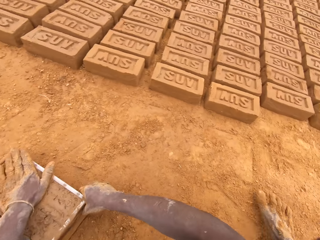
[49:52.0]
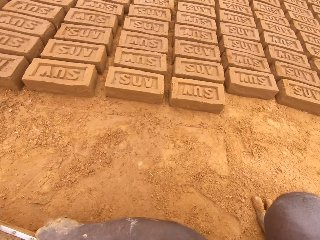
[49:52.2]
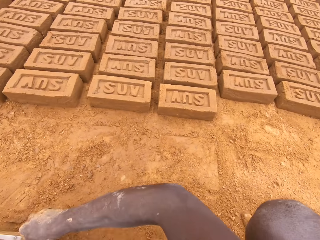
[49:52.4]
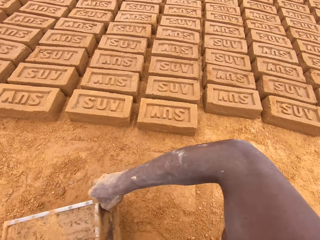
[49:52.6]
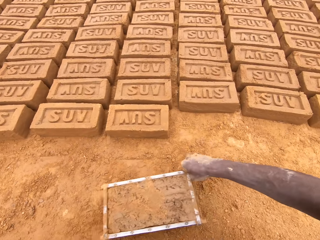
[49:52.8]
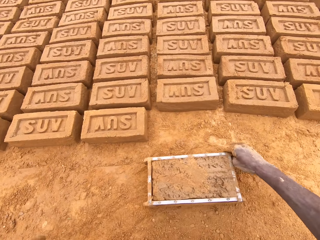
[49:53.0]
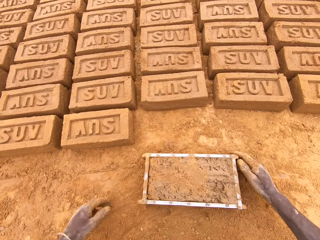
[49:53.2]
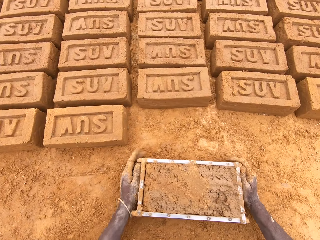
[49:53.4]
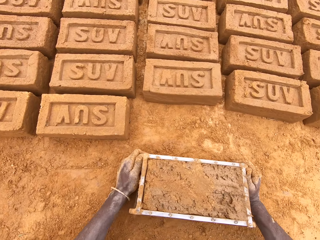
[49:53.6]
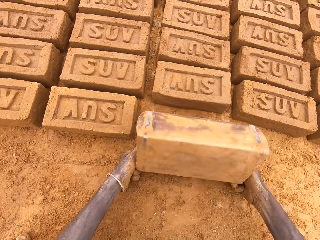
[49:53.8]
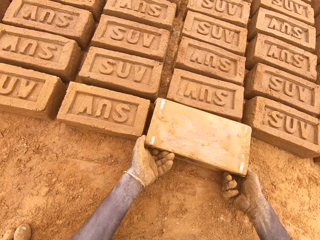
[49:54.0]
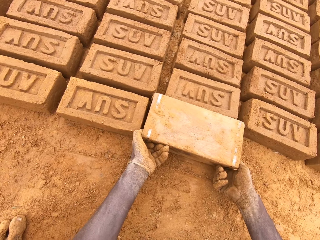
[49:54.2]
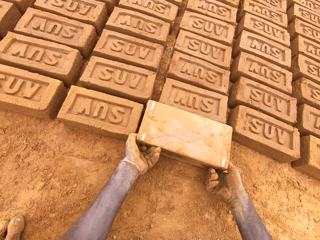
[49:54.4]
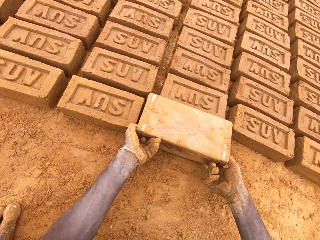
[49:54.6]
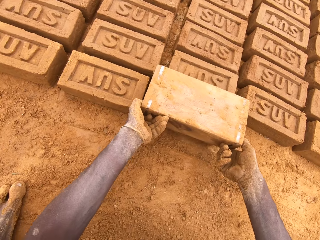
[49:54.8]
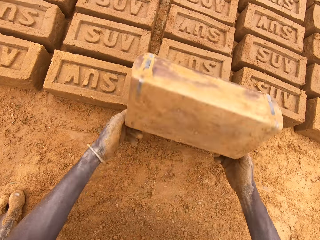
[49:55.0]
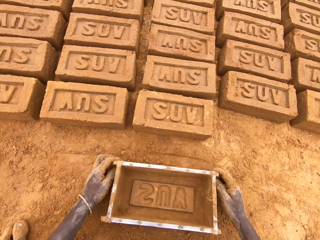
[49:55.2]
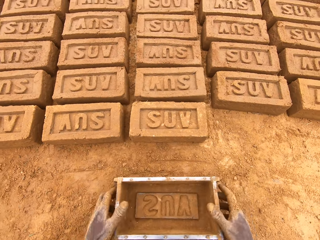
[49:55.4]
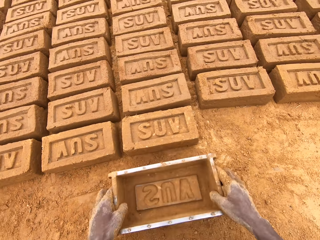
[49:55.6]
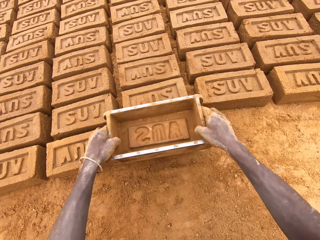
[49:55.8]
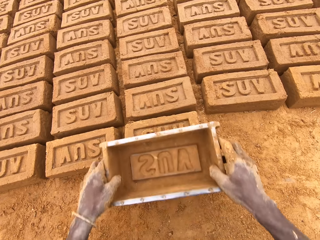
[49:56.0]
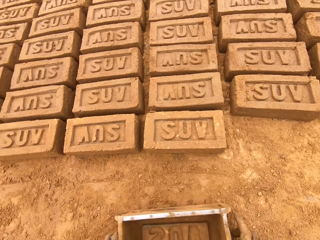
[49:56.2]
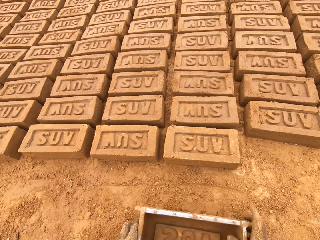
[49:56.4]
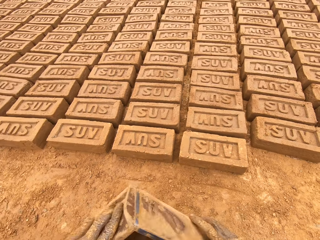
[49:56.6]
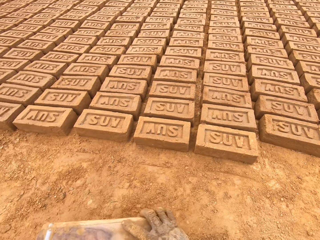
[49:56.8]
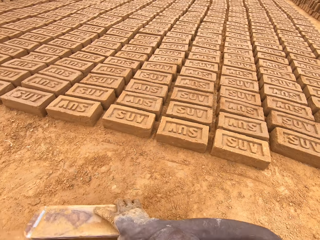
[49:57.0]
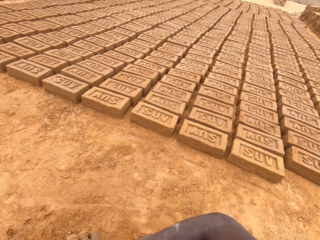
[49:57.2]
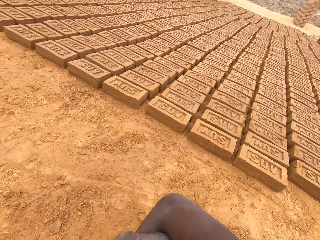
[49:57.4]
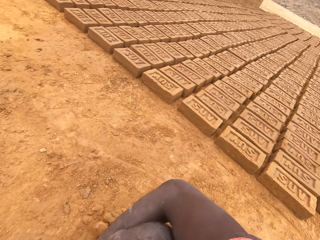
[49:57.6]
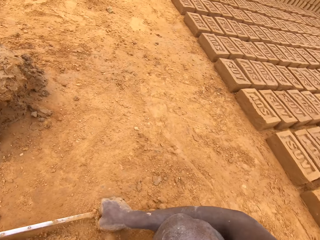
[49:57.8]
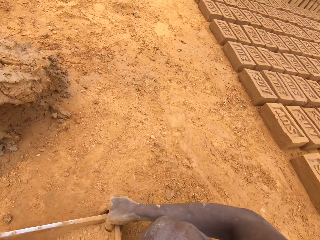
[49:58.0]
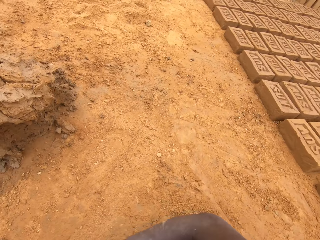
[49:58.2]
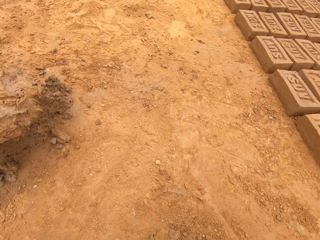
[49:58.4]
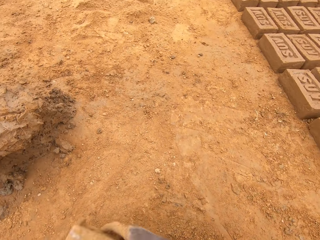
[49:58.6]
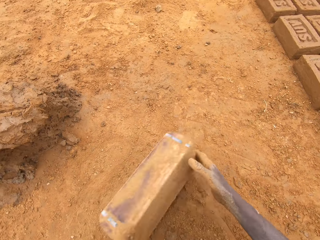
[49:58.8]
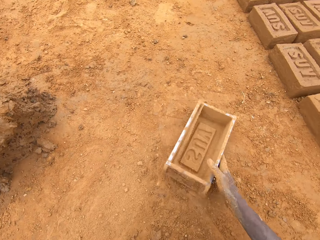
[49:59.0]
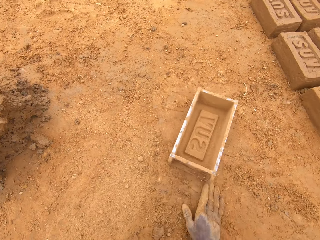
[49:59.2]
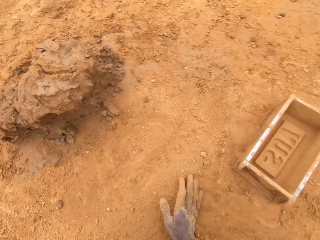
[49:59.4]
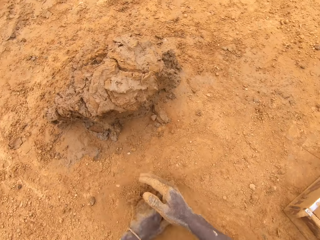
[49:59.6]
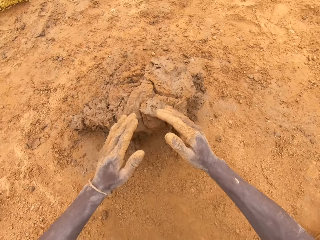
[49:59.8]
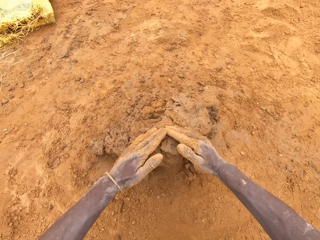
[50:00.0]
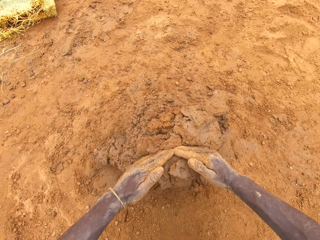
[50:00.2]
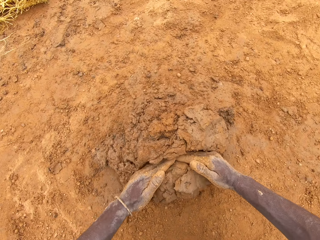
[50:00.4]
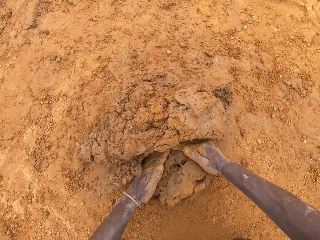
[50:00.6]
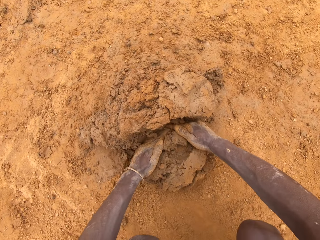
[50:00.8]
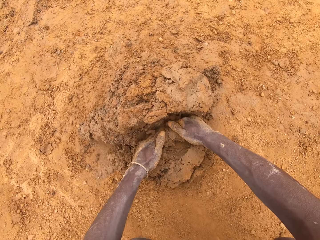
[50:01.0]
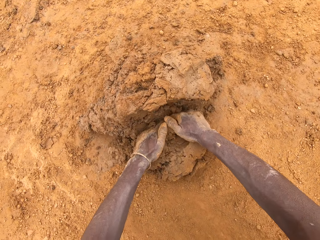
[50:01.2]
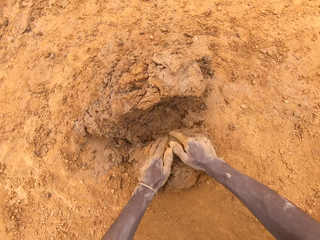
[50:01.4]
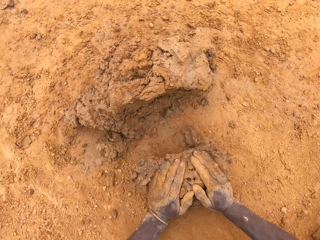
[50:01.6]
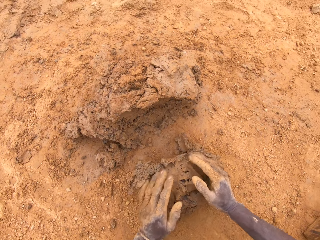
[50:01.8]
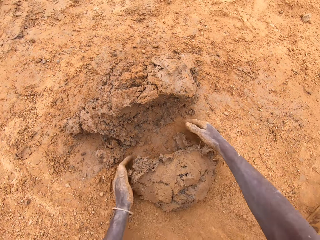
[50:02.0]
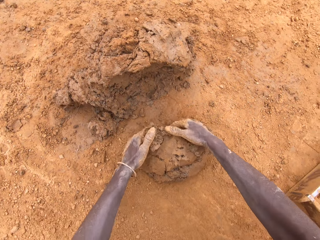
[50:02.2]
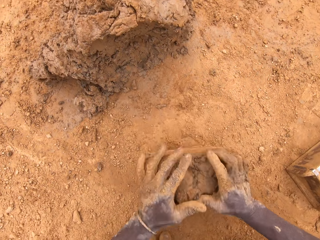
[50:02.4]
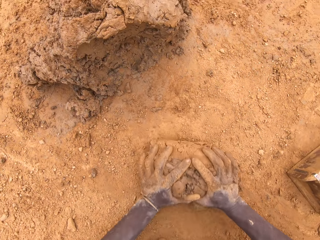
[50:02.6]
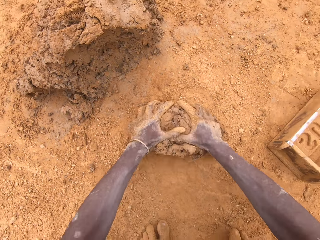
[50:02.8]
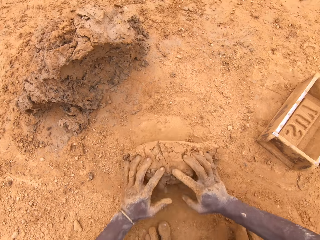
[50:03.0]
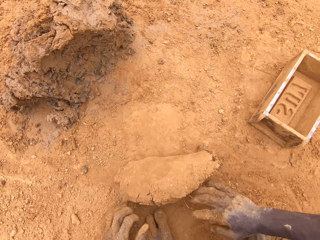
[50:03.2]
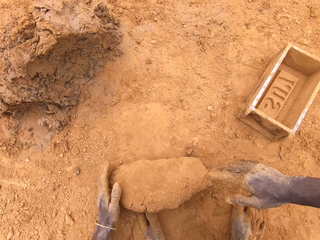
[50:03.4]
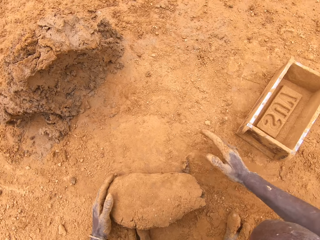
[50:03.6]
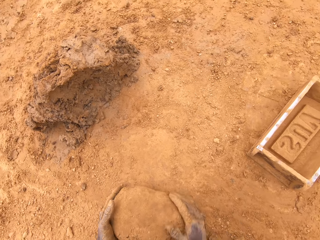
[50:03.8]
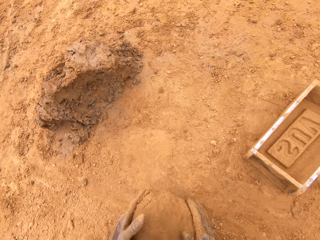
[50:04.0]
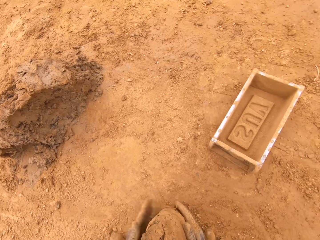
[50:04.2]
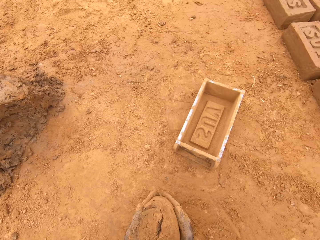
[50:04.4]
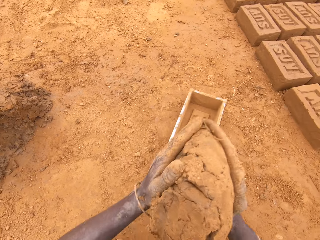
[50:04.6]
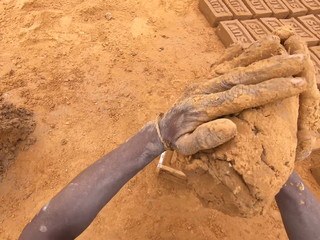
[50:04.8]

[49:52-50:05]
The camera wearer picks up a brick mold or box from the ground. He moves the box. He pours clay on the ground. He inverts the box and pulls the box. He adjusts the clay on the ground. He moves the brick mold on the ground. He spreads soil on the ground. He puts down the brick mold on the ground. He rubs hands on the ground. He scoops the clay with the hands. He cuts the clay with his hands. He molds the clay on the ground.

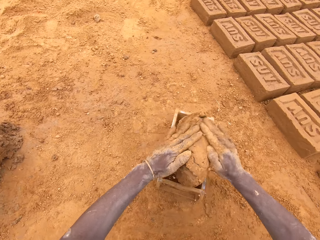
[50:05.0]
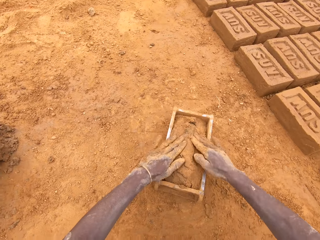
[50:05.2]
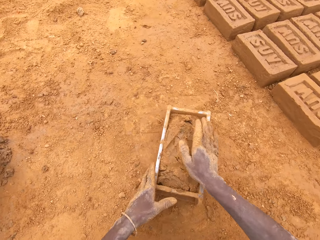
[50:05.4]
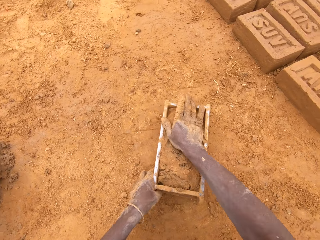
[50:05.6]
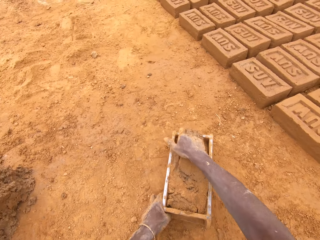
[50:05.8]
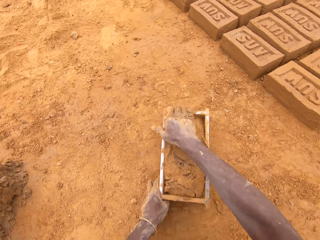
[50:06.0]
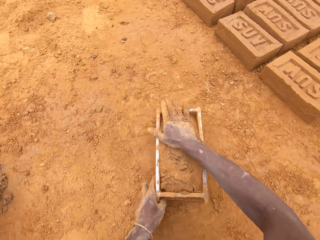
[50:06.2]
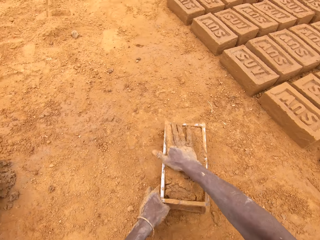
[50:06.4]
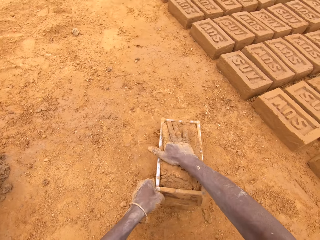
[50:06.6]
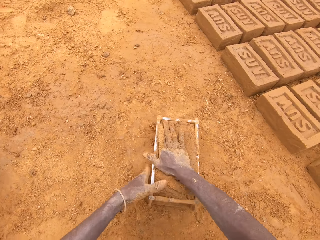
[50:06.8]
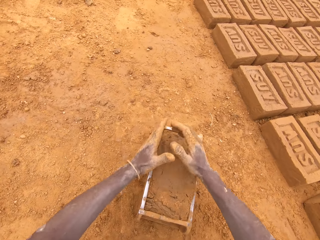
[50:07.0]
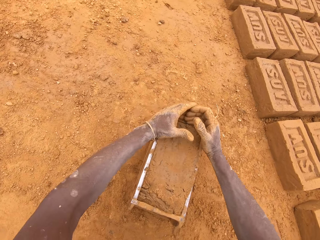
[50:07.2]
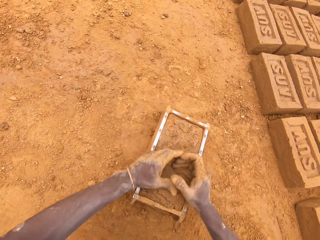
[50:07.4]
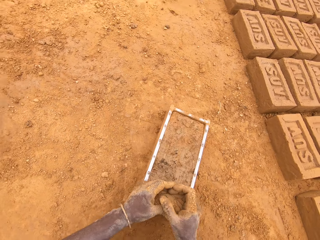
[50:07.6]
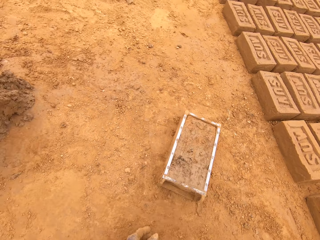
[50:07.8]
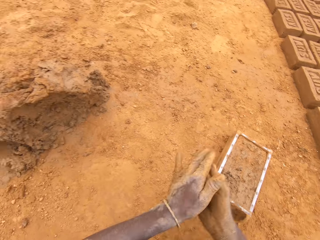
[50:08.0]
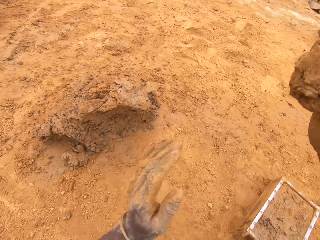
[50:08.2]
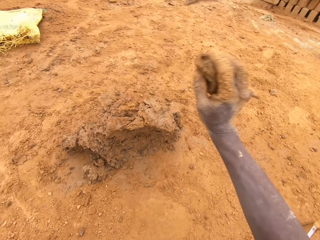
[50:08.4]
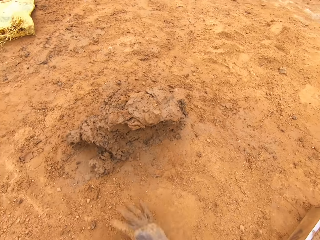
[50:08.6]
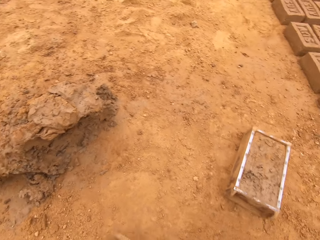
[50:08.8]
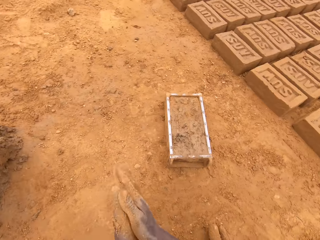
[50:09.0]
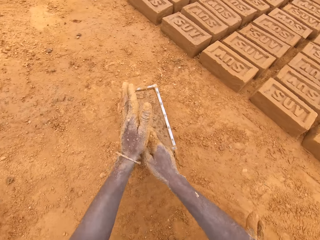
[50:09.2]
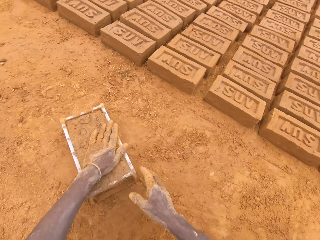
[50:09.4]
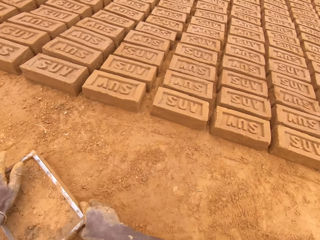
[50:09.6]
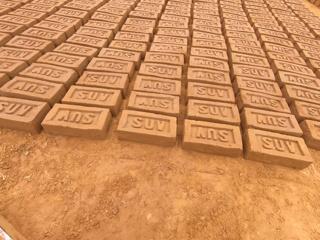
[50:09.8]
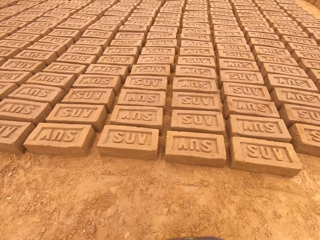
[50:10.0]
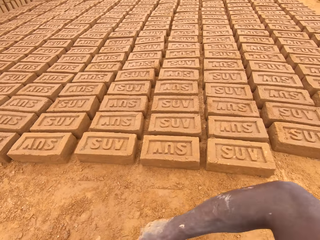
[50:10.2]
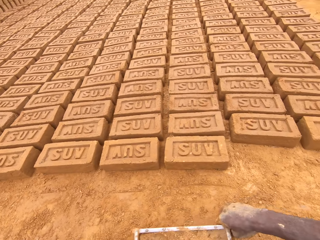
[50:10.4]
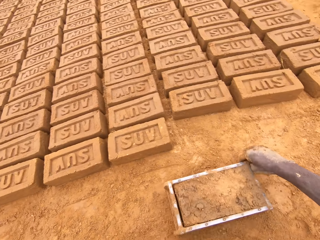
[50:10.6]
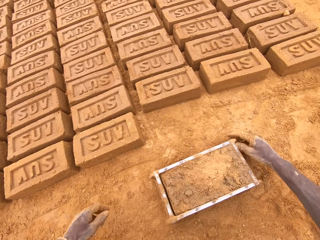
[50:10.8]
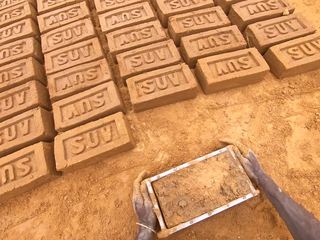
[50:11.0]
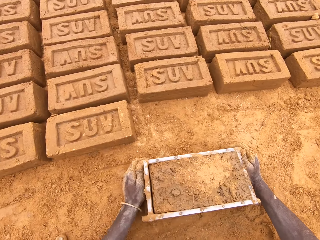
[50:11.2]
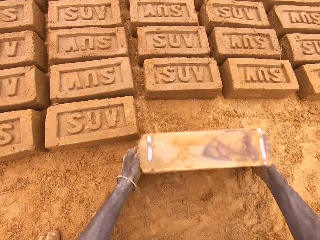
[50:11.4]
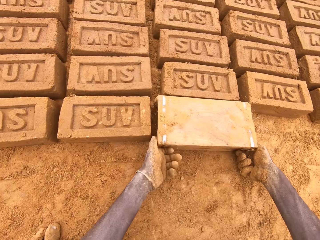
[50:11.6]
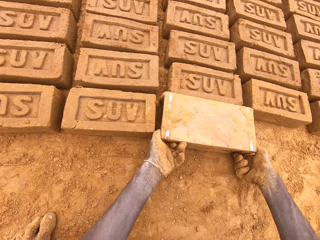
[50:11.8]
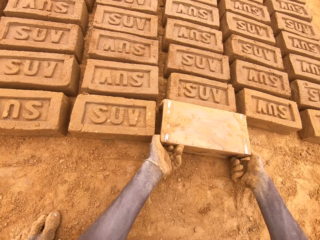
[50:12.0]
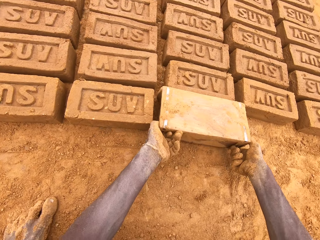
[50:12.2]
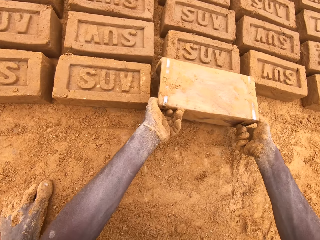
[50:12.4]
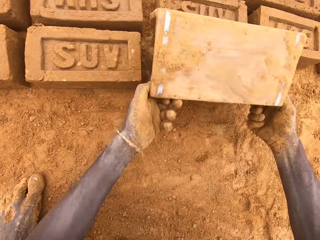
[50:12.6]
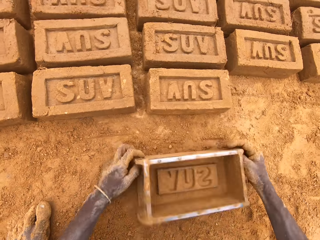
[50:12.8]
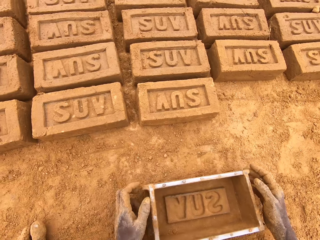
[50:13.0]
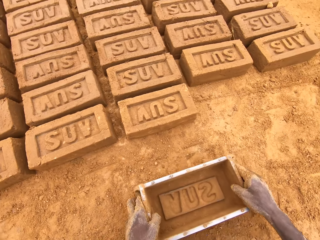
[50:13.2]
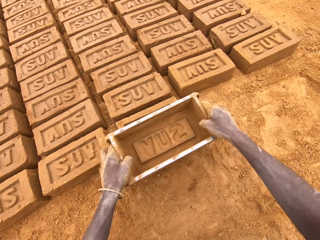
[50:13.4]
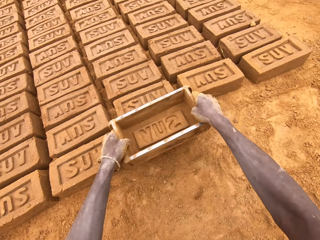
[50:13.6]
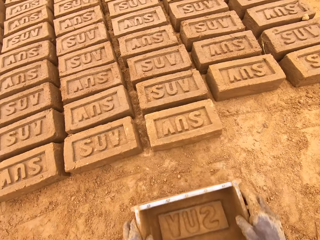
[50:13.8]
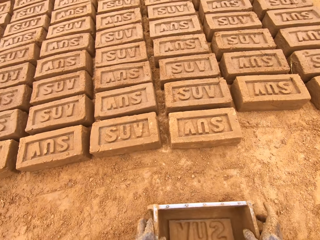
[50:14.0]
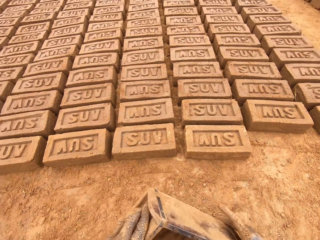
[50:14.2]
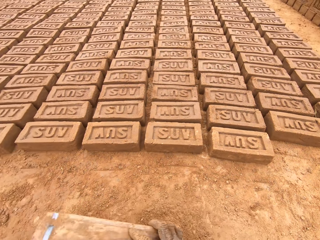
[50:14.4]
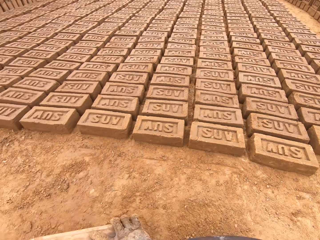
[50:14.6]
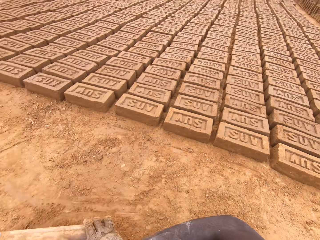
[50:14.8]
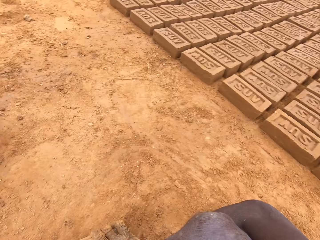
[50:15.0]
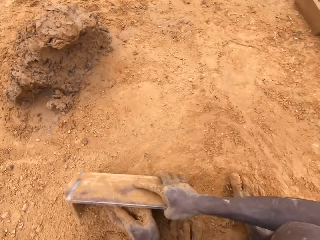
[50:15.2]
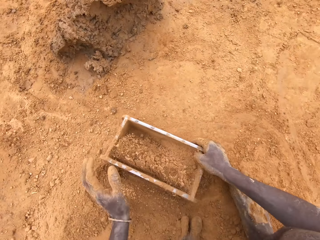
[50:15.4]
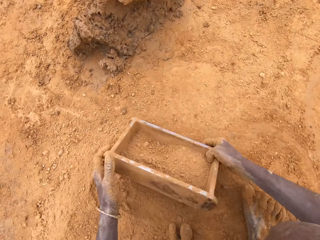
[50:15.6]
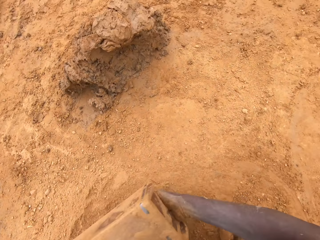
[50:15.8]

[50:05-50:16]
The camera wearer puts clay in a brick mold or box. They move the box. They adjust the clay in the brick mold. They level the clay in the box. They scoop the clay from the brick mold. They heap the clay. They put down the clay on the ground. They pick up the brick mold from the ground. They invert the box. They put down the clay on the ground. They pull the box. They move the brick mold on the ground.
